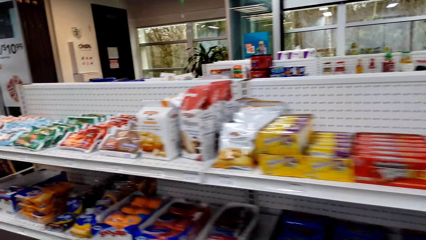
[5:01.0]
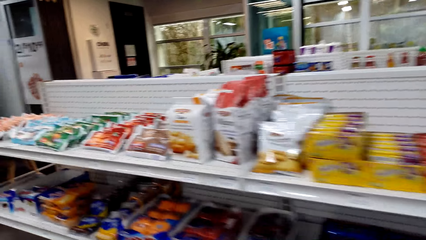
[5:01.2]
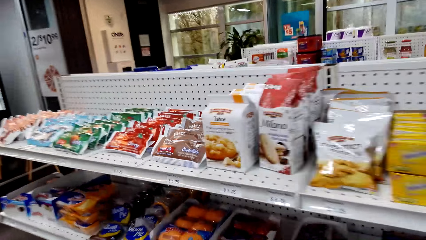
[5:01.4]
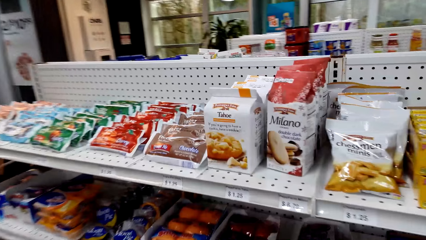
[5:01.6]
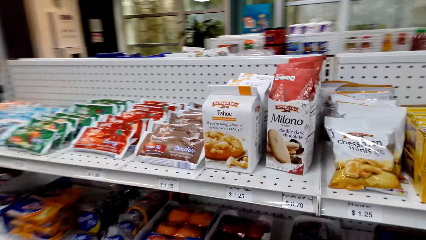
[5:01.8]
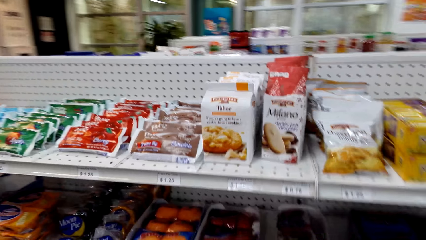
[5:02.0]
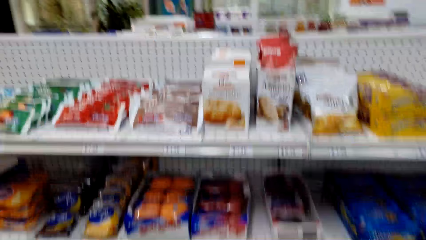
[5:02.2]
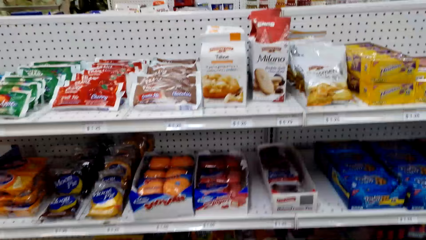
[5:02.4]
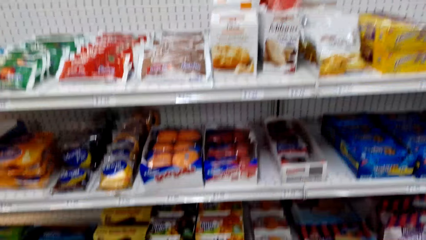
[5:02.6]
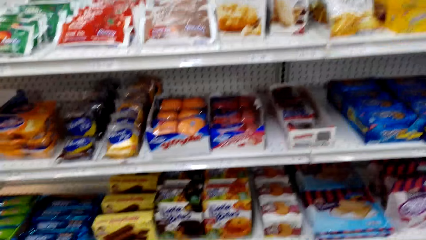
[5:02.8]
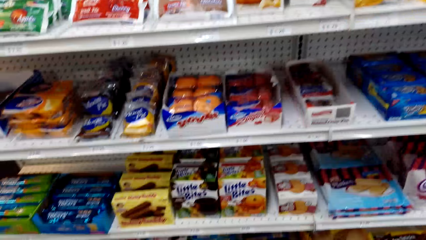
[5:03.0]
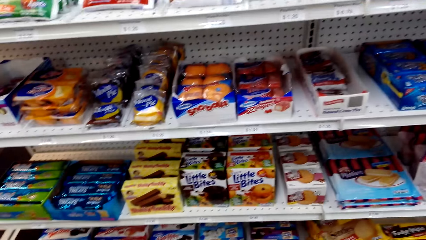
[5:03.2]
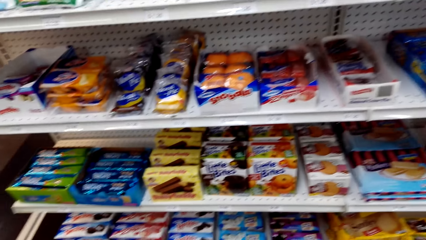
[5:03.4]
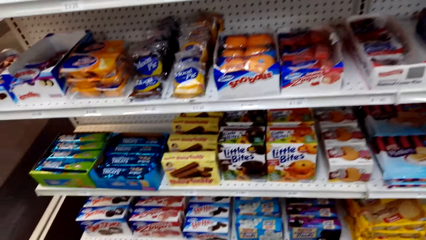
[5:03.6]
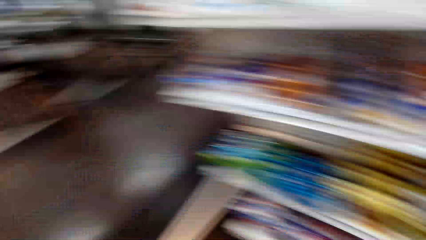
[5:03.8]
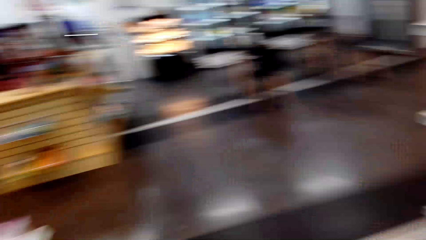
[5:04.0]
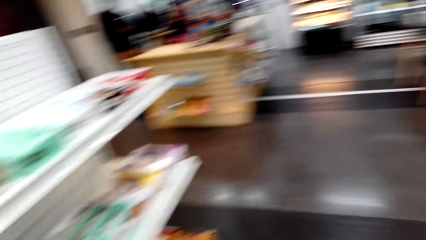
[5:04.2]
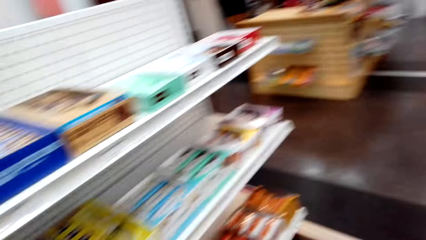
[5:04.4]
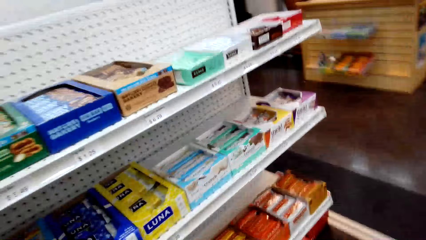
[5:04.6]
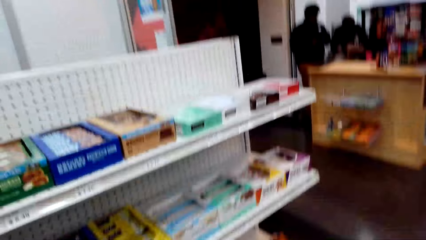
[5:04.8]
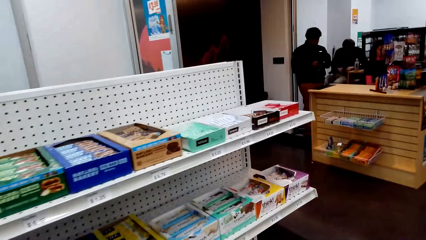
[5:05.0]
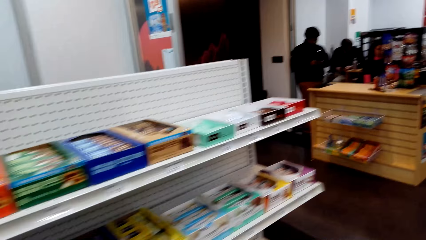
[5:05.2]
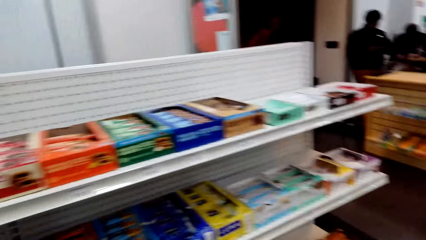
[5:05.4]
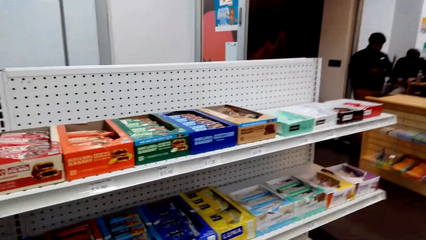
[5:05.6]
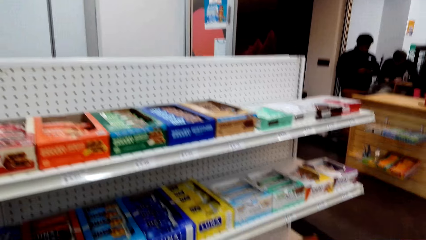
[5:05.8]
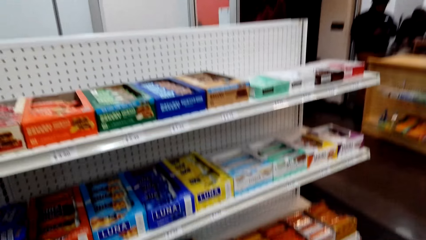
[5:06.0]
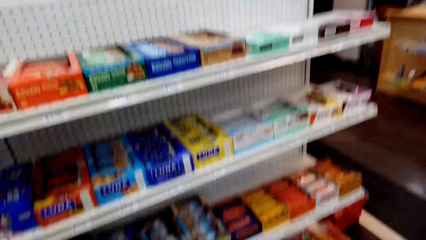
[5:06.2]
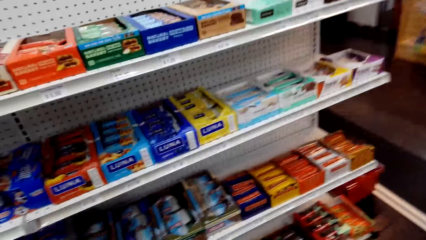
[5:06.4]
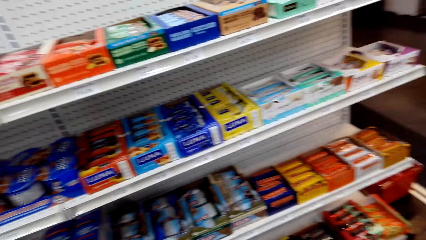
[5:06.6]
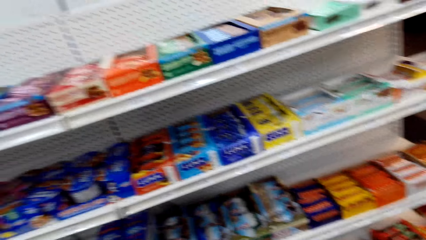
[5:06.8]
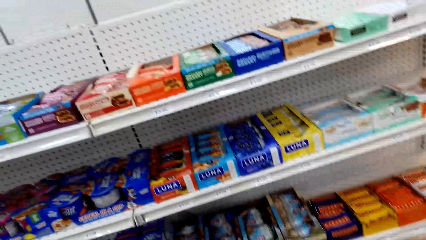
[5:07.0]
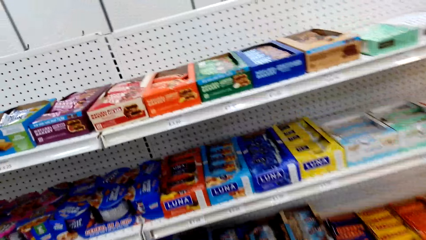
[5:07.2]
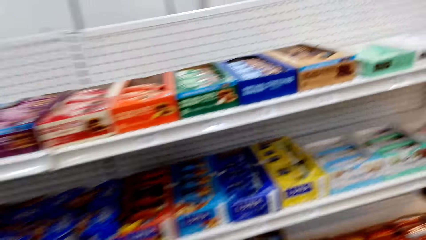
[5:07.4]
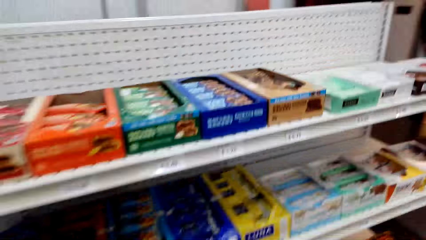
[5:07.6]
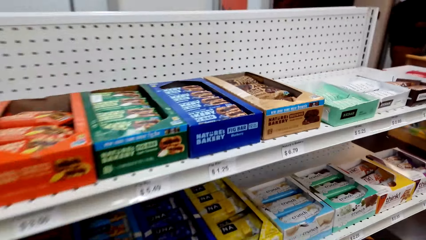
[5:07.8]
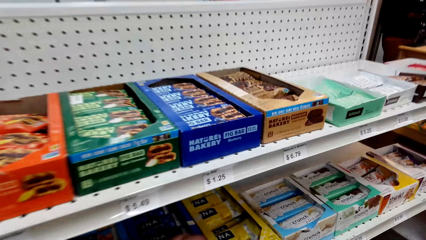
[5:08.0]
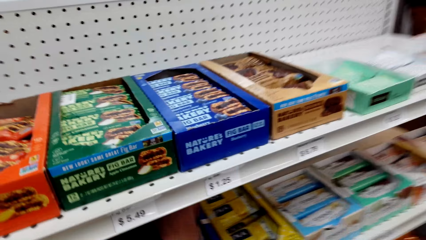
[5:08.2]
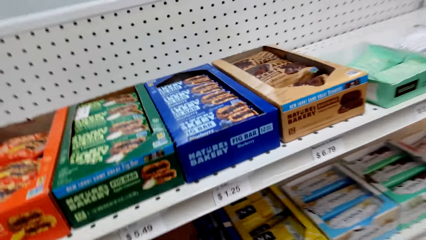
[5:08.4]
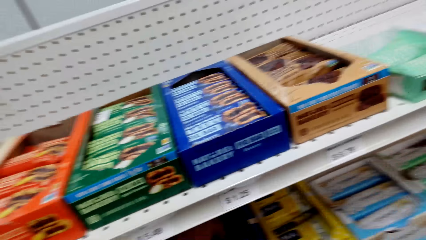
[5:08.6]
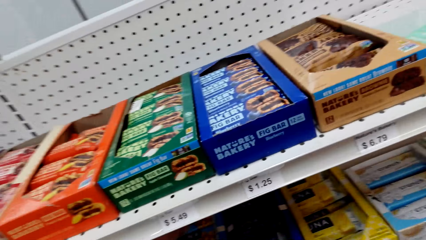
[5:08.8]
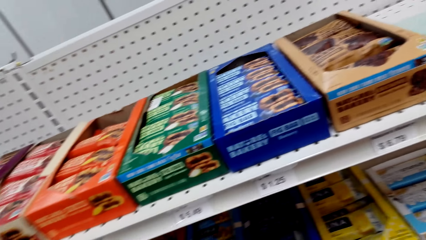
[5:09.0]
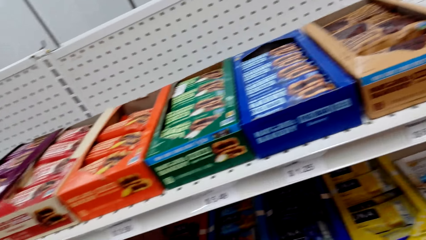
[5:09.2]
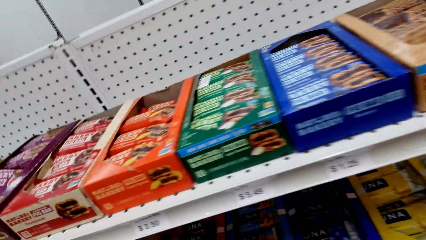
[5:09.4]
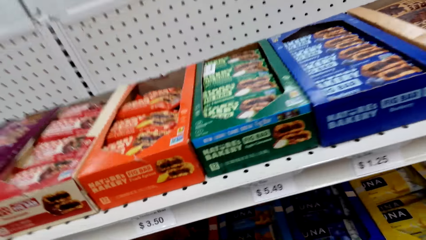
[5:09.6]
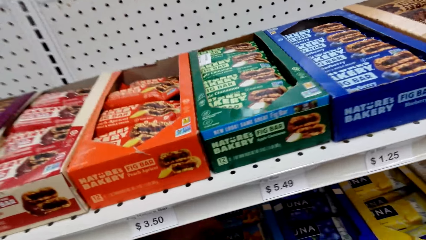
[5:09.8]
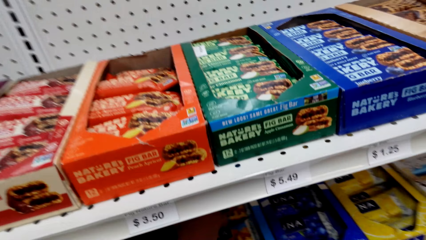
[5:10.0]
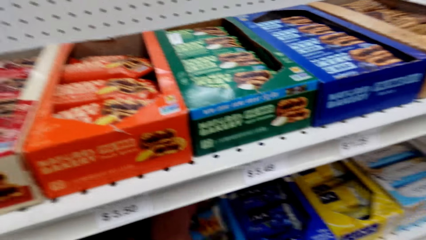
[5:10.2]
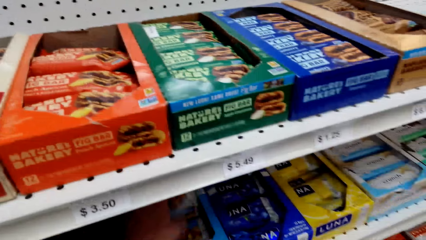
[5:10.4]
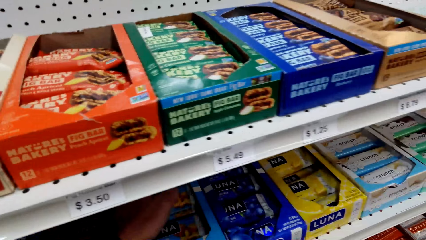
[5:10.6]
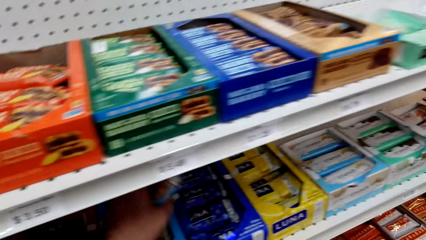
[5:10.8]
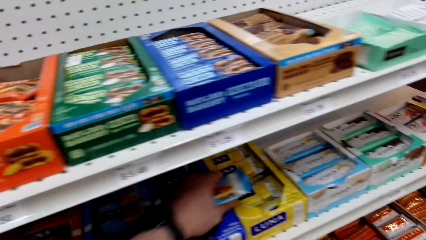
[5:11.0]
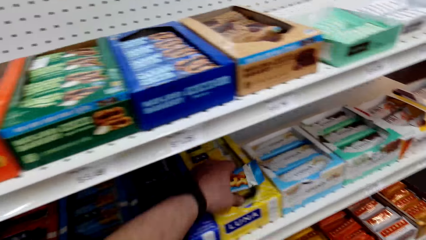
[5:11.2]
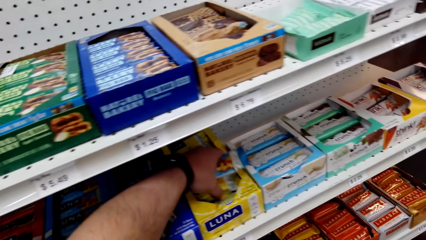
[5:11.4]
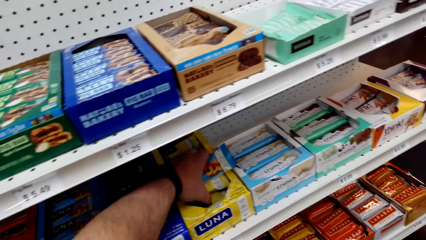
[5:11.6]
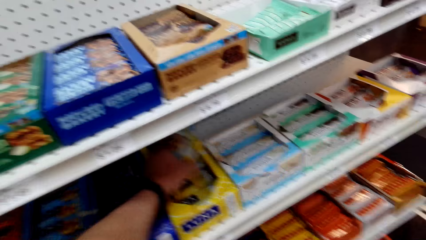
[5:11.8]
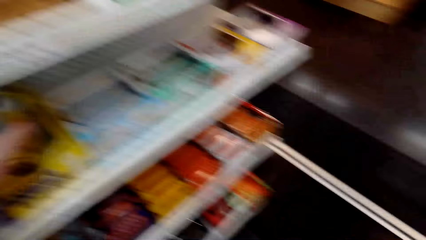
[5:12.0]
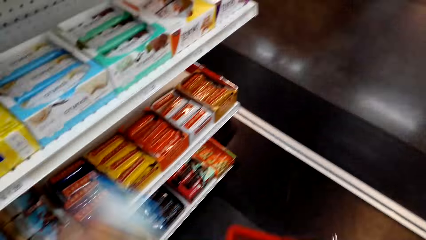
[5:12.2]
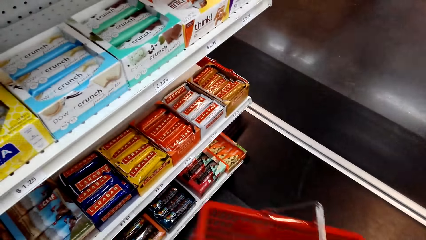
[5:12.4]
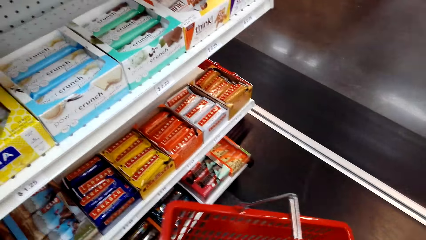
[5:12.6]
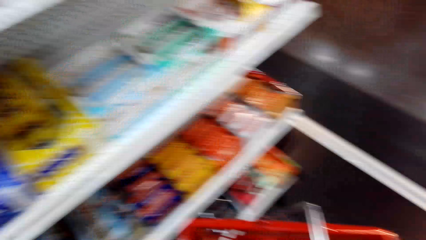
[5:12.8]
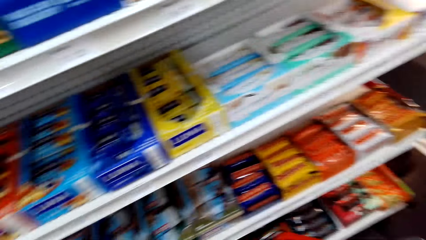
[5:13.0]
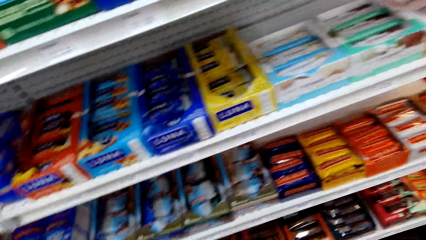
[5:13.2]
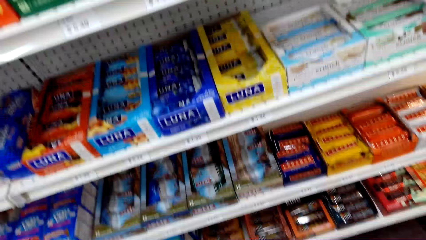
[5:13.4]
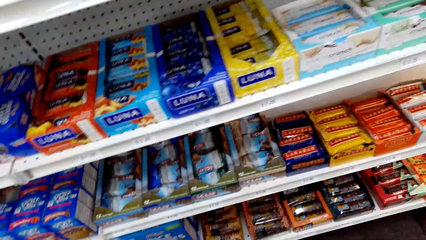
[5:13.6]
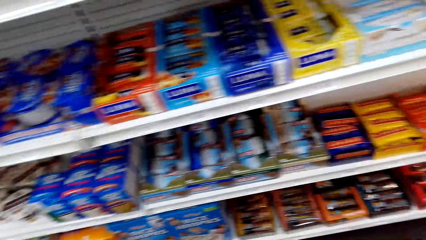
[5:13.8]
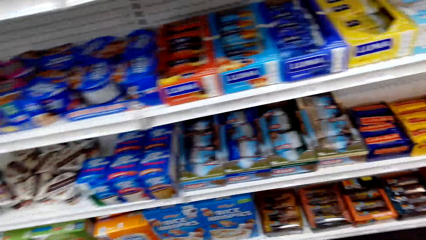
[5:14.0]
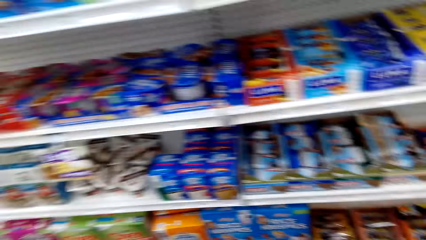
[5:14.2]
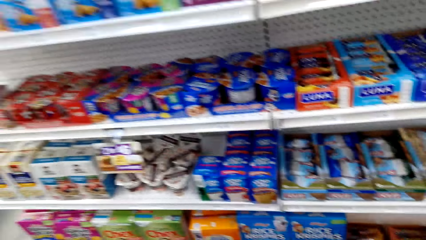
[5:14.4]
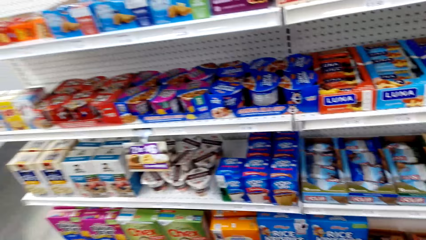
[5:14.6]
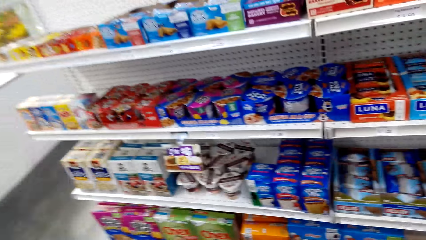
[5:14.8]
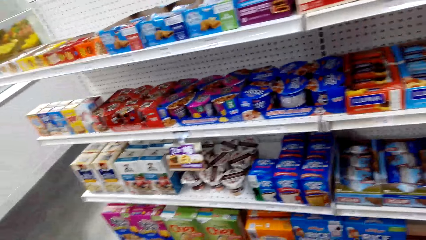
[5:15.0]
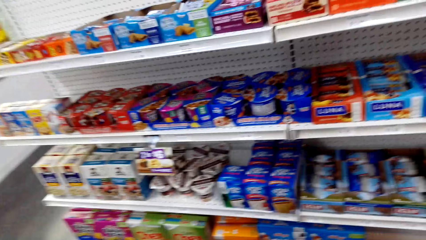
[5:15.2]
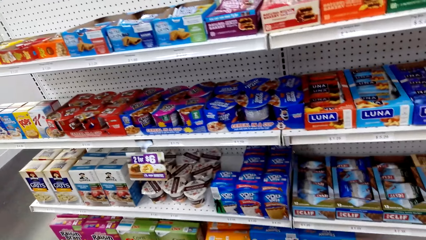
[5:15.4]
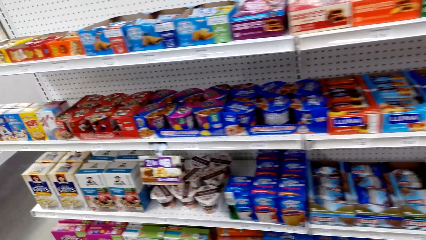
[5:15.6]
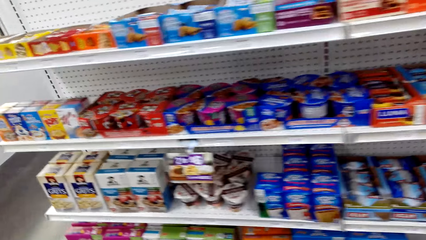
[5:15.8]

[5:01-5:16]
The camera wearer picks up a bar of chocolate or Luna. They place the Luna in the basket trolley. They look at items in the shelves.
